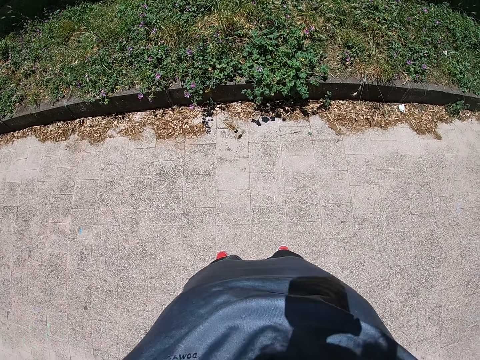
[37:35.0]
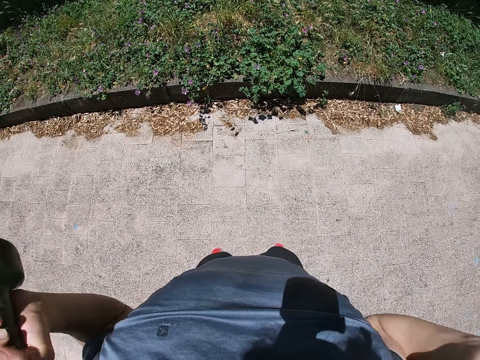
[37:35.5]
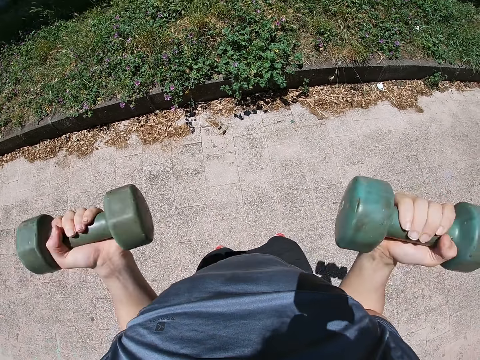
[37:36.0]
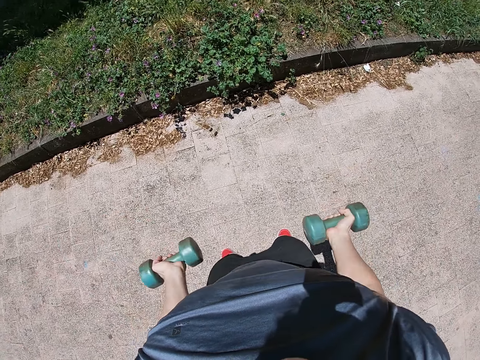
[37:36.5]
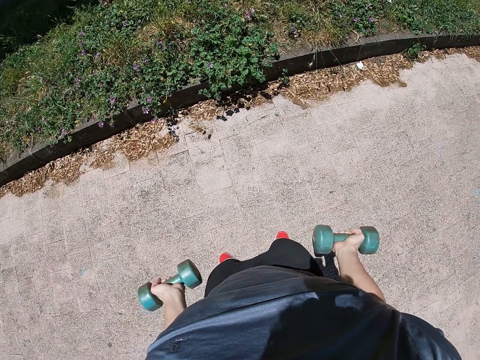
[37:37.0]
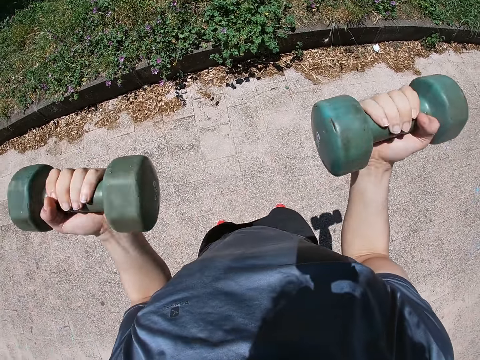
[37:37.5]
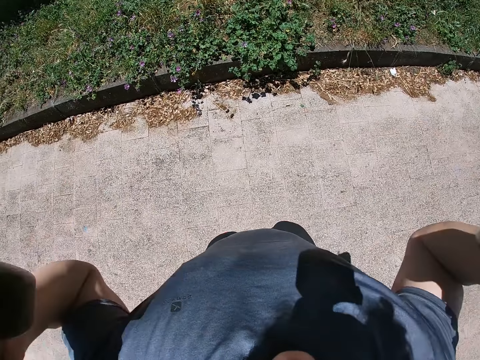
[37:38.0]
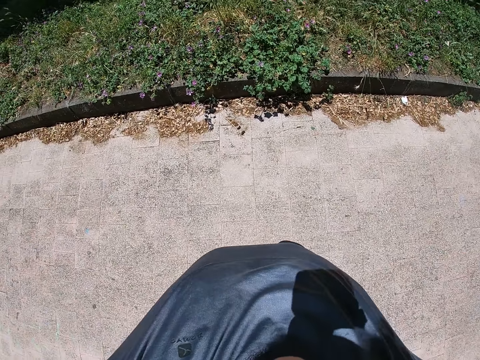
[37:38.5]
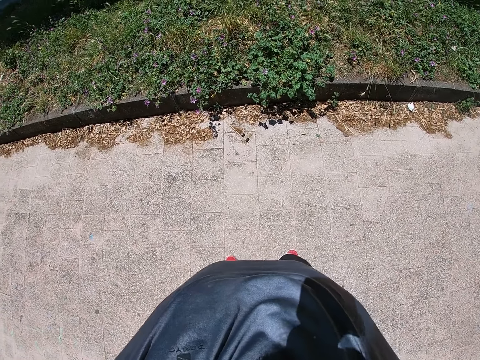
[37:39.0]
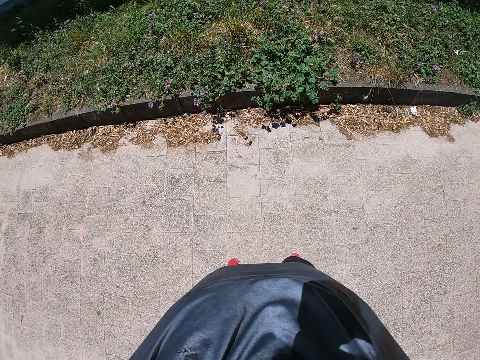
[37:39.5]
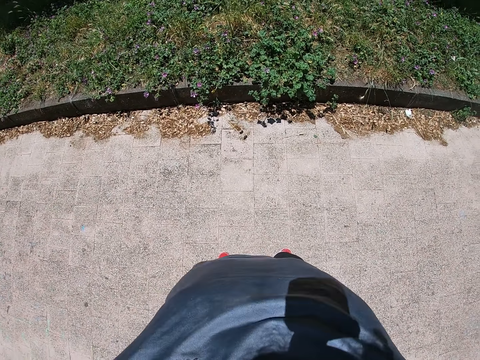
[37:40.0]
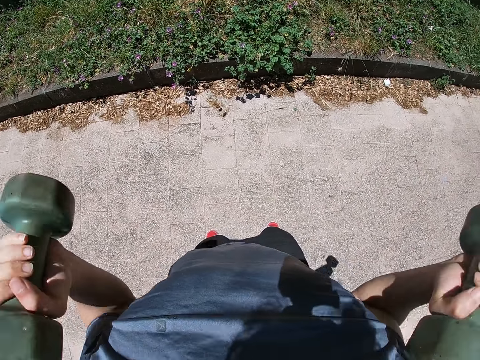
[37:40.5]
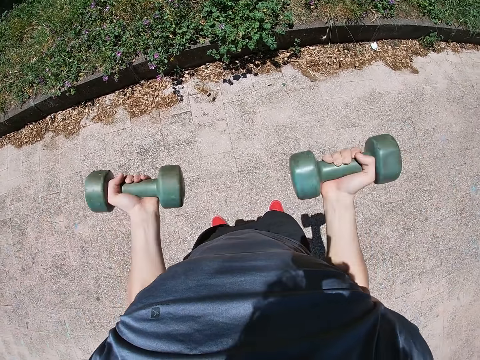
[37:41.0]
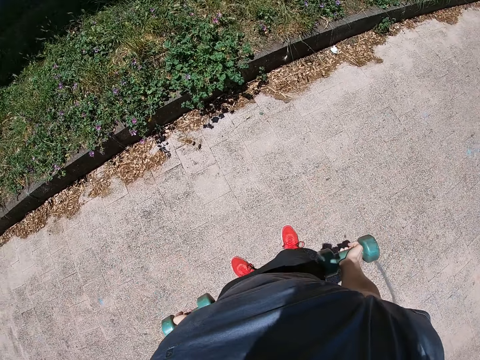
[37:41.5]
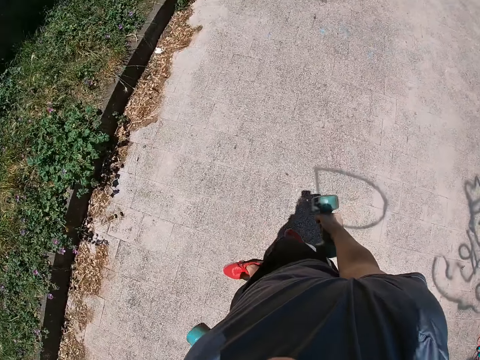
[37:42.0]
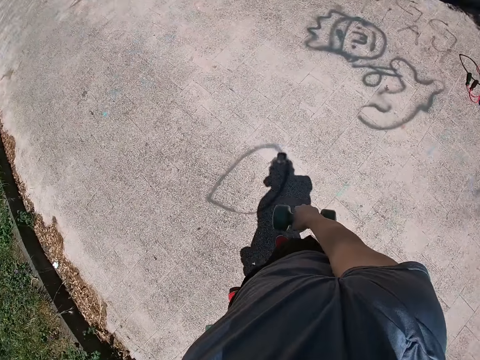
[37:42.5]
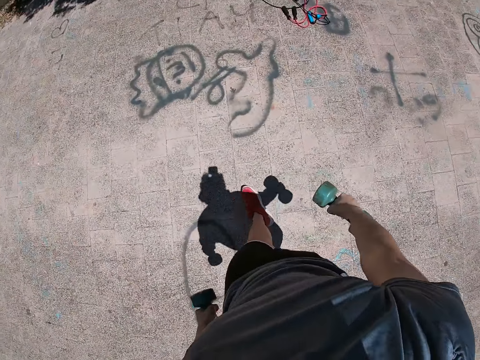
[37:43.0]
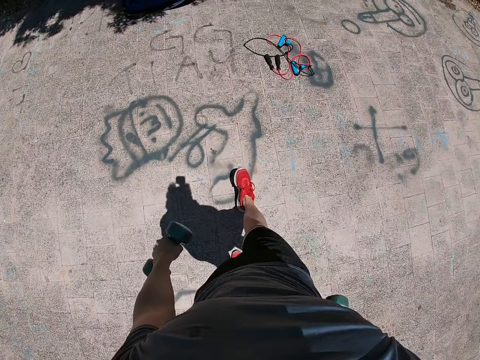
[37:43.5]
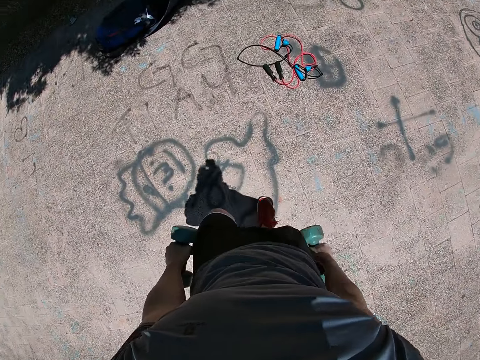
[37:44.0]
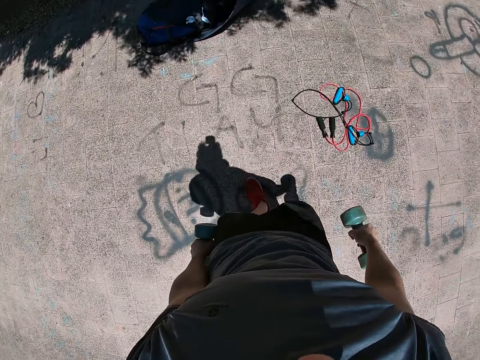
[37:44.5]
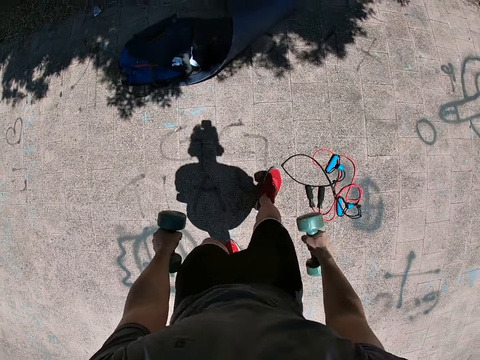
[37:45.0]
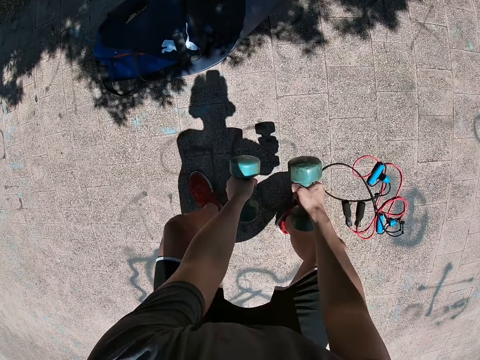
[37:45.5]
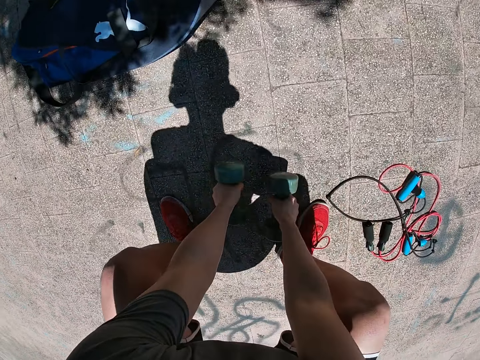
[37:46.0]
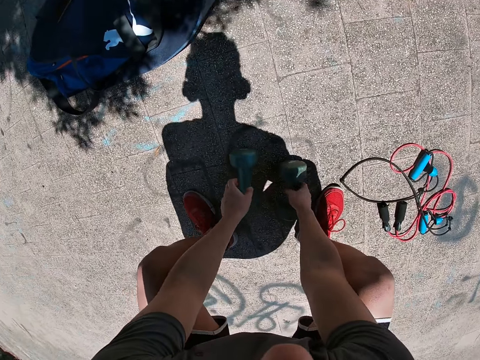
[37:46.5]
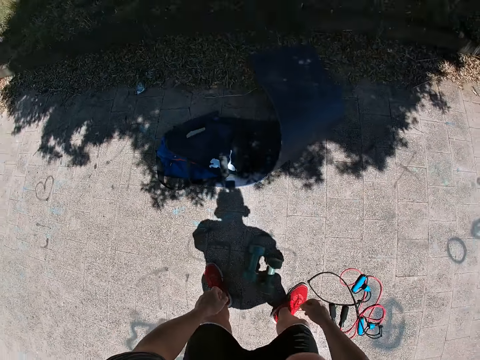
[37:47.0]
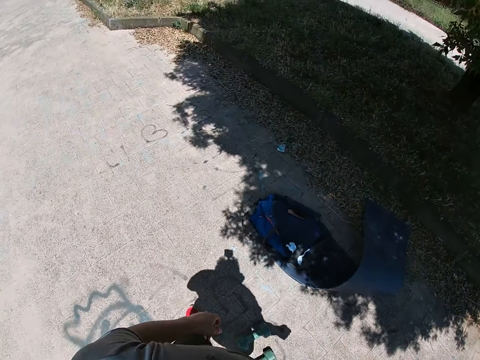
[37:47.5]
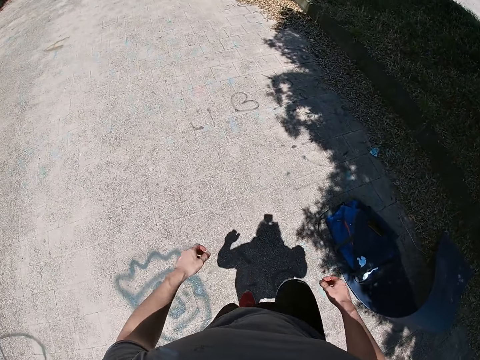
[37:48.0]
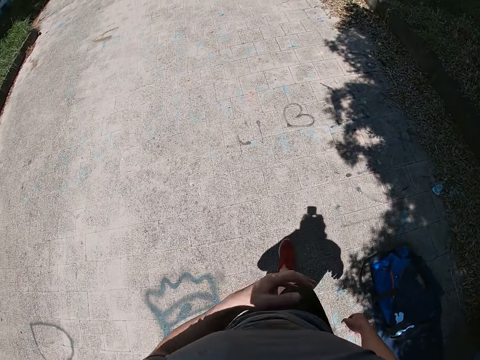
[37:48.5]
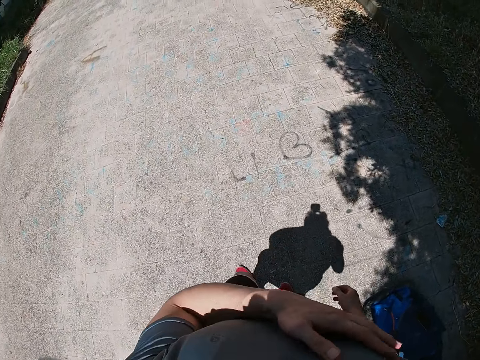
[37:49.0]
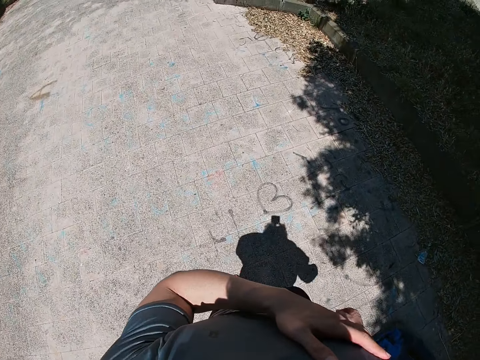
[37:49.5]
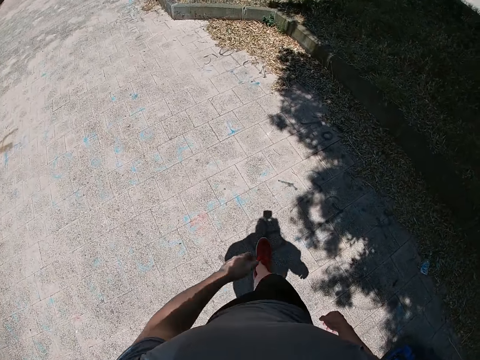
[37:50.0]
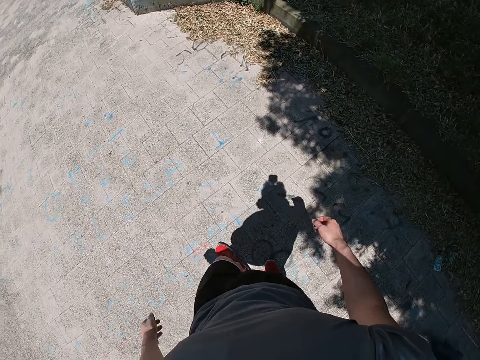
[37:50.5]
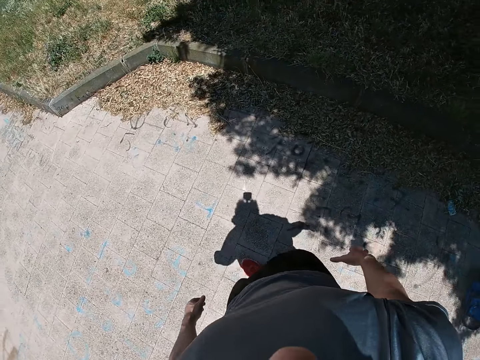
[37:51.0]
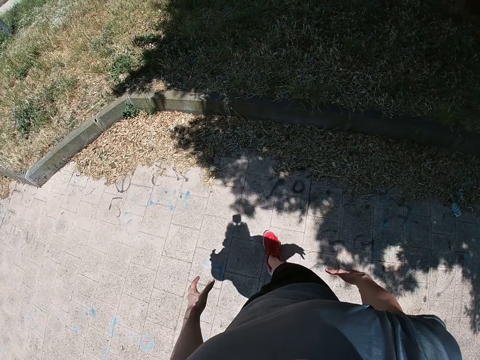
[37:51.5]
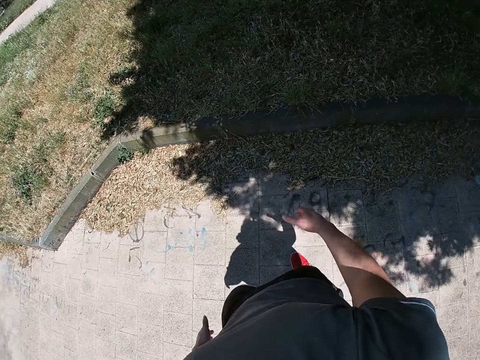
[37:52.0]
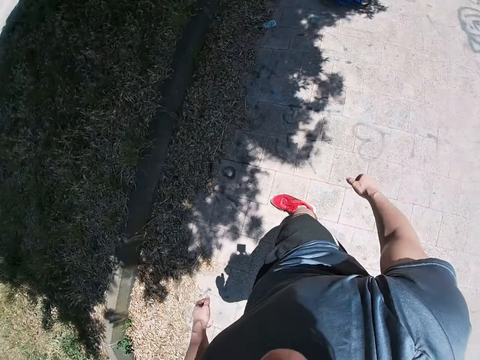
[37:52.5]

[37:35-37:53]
The camera wearer lowers the dumbbells with both hands. He lifts the dumbbells towards his chest with both hands. He stretches both hands sideways with the dumbbells in them. He lowers the dumbbells with both hands. He walks on the ground with the dumbbells in his hands. He stops lifting the dumbbells. He bends towards the ground. He drops the dumbbells in his hands on the ground. He stands upright. He walks on the ground.

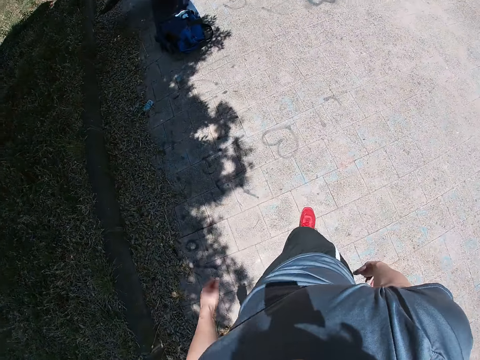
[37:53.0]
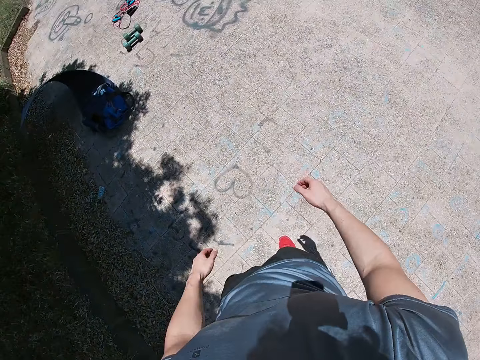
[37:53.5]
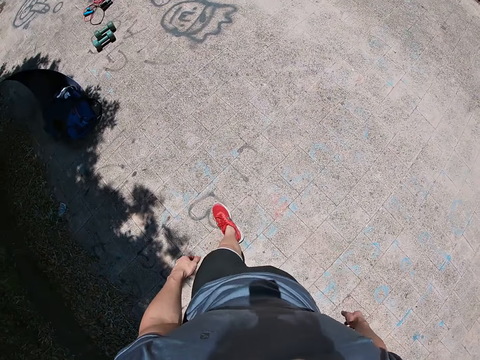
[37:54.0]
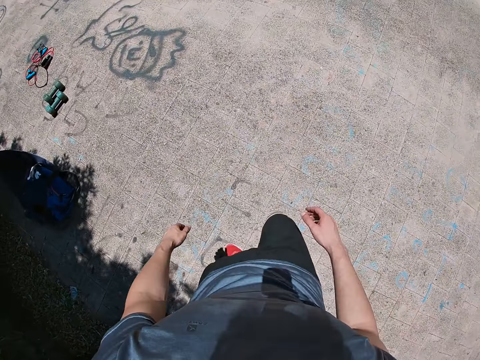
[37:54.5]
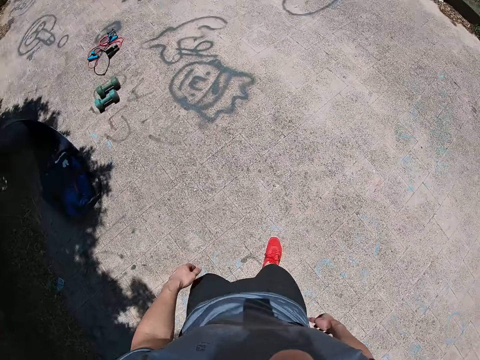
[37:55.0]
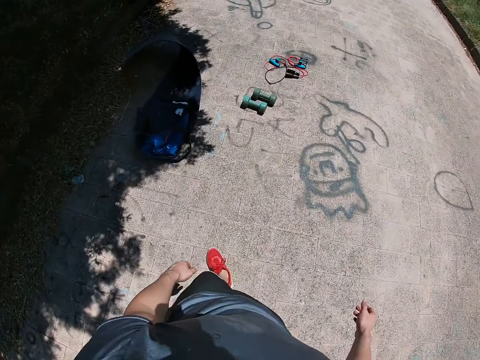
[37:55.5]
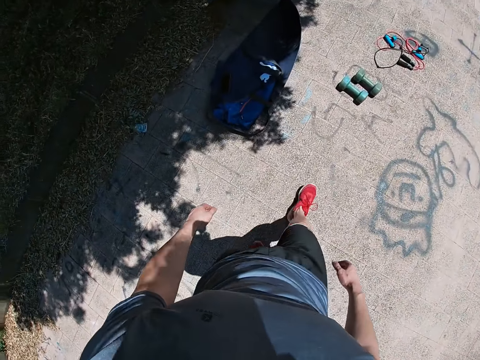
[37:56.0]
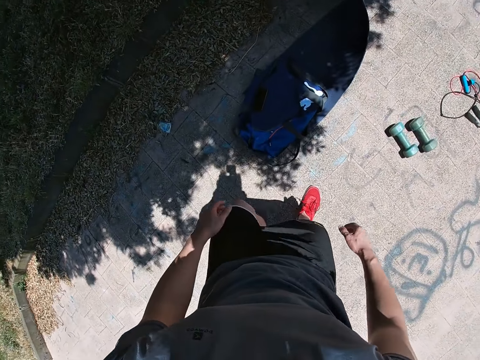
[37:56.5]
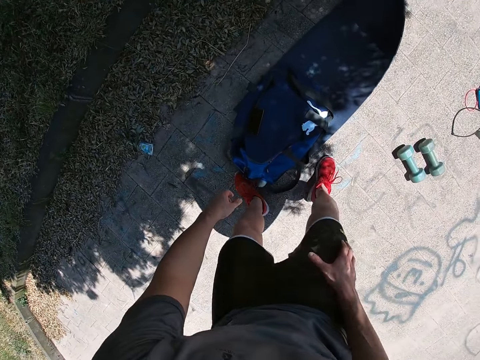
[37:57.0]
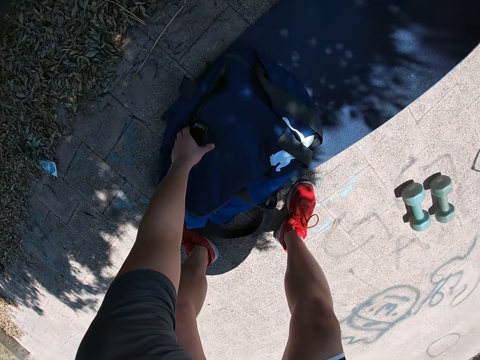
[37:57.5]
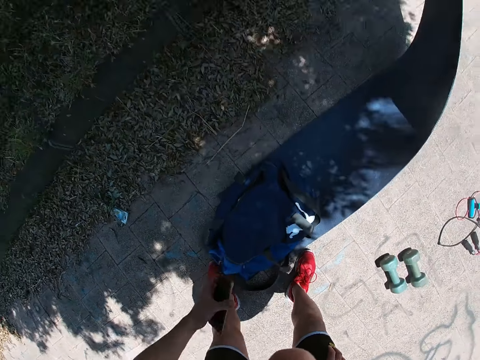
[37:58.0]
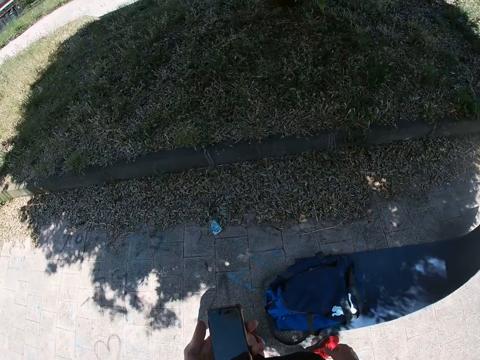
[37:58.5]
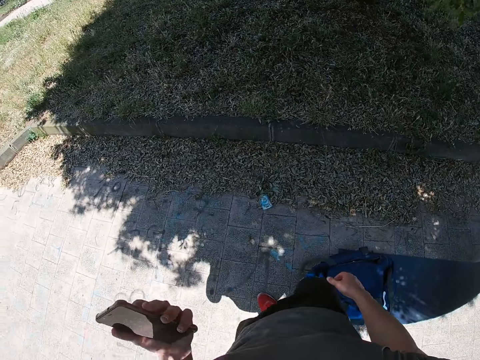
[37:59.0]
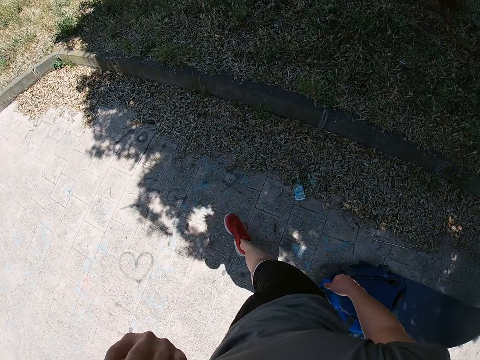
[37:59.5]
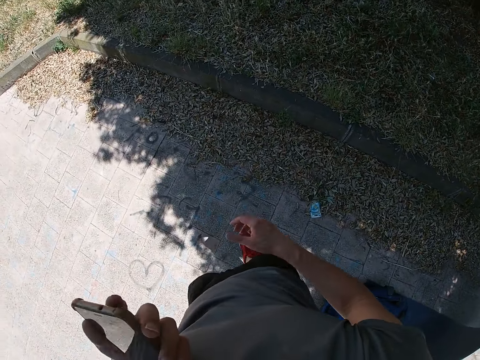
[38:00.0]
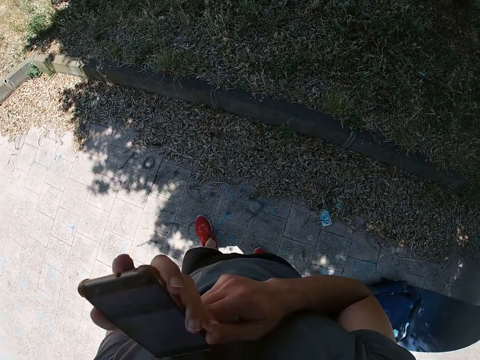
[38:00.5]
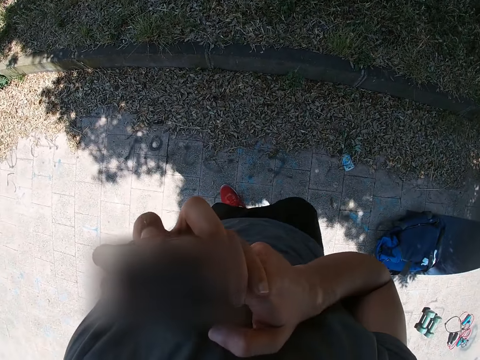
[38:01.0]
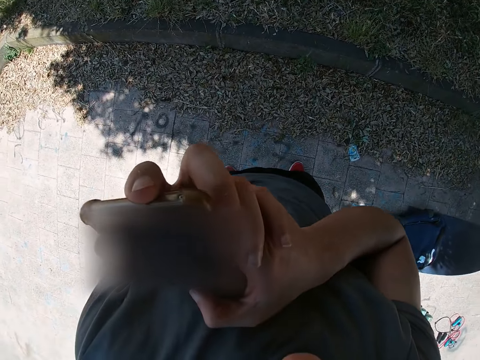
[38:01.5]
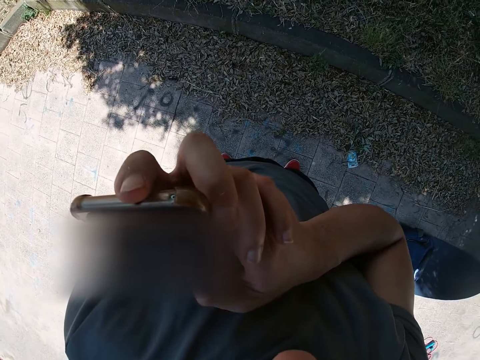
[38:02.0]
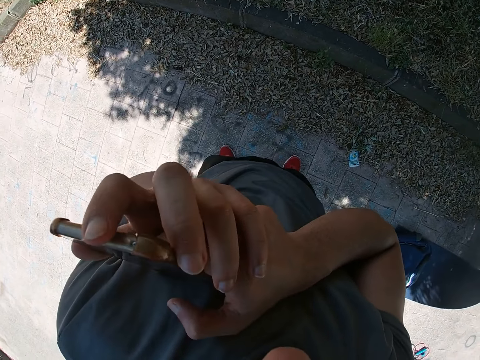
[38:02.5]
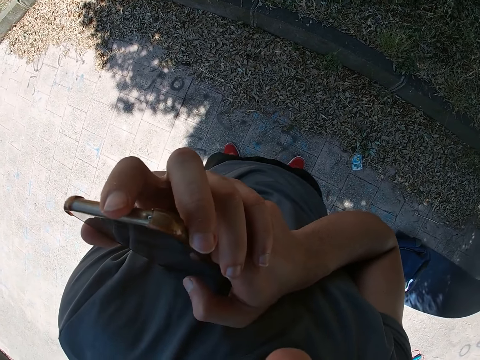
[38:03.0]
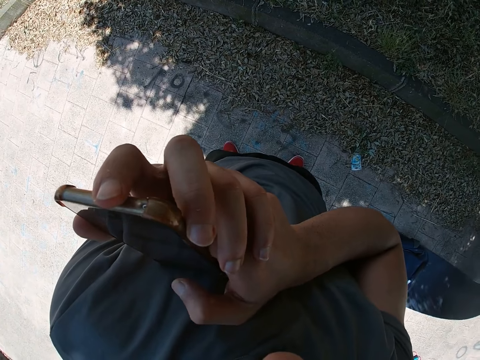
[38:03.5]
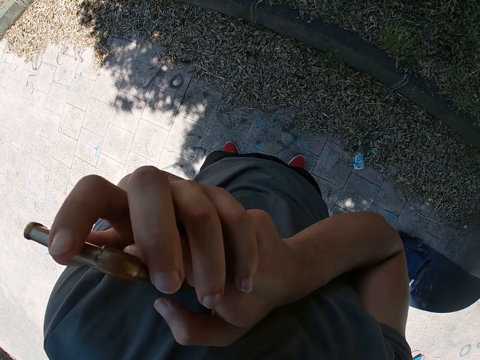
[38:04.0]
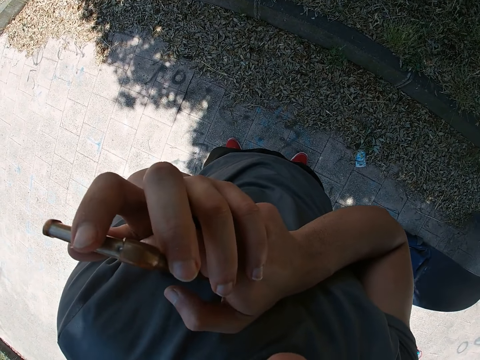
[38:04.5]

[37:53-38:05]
The camera wearer stretches his left hand forward. He places his right hand on his right thigh. He picks up a phone on a bag with his left hand. He stands upright. He operates the phone with his right hand. He presses the phone with both hands.
